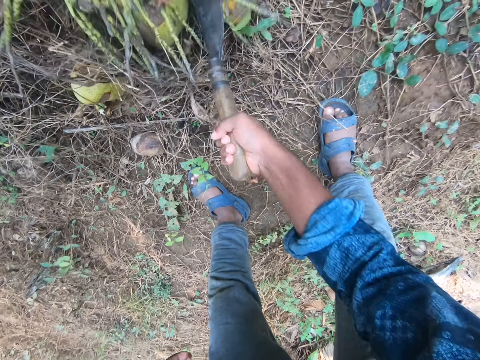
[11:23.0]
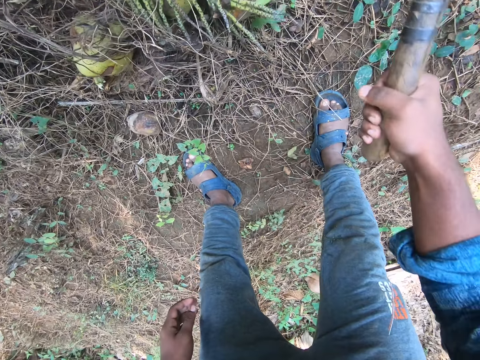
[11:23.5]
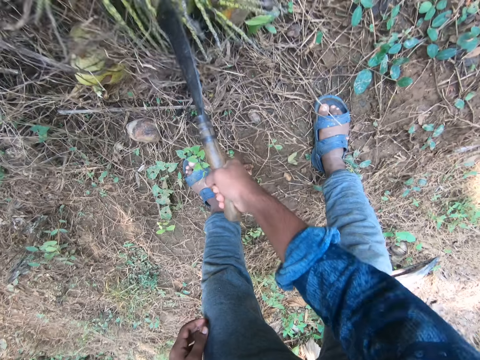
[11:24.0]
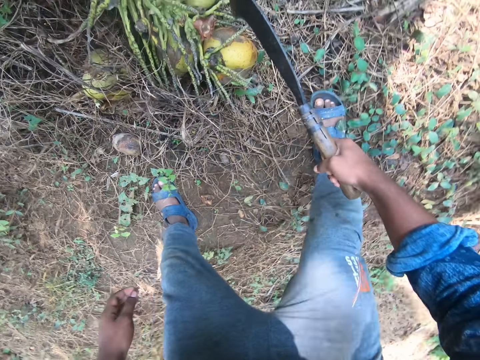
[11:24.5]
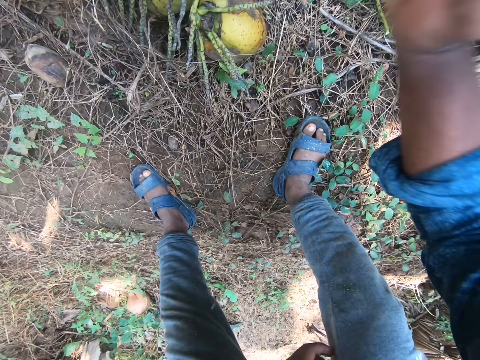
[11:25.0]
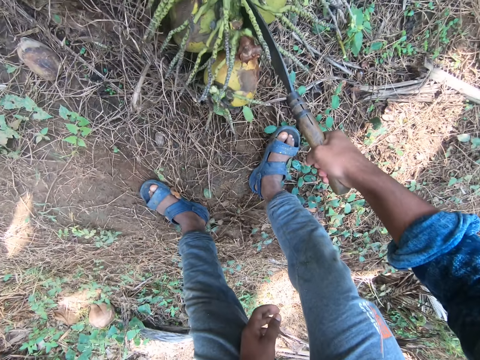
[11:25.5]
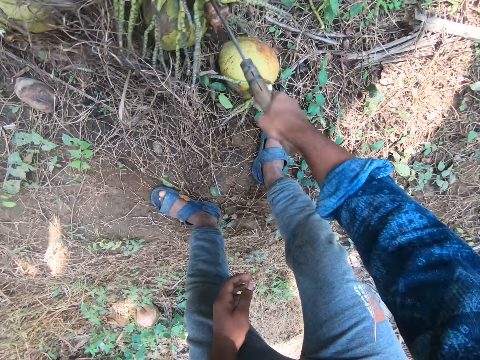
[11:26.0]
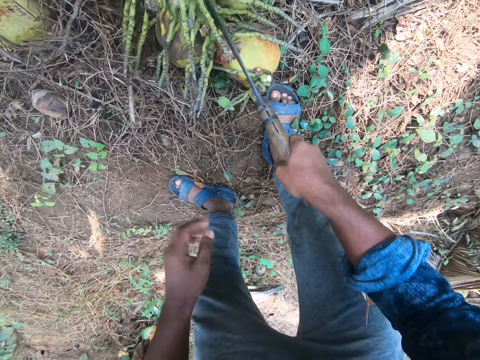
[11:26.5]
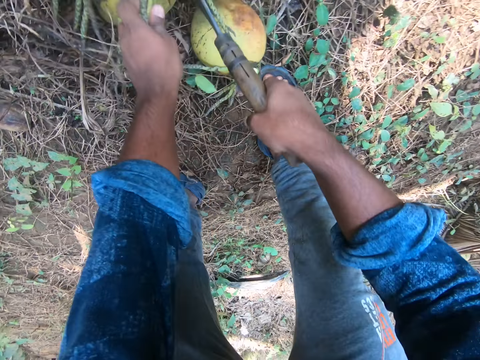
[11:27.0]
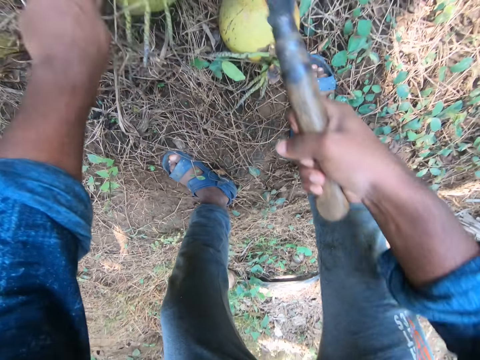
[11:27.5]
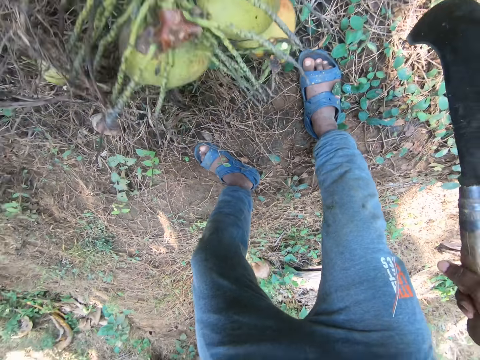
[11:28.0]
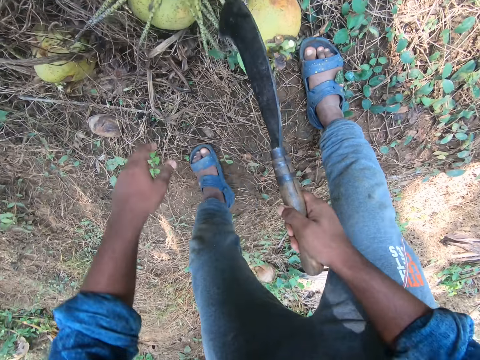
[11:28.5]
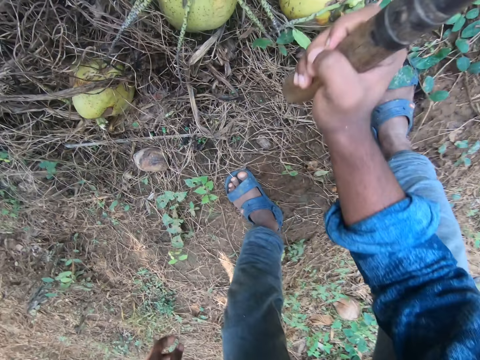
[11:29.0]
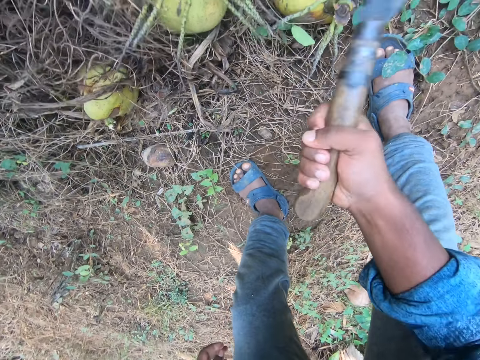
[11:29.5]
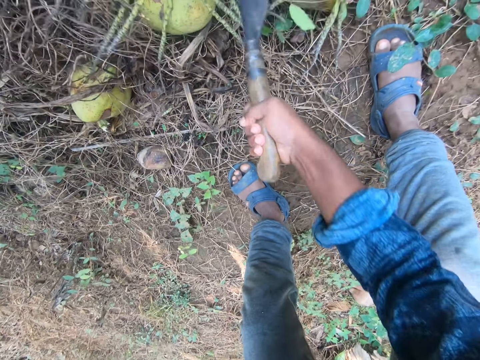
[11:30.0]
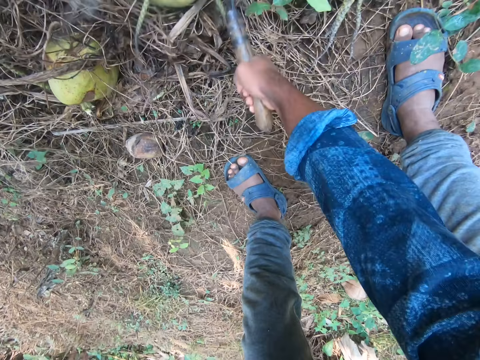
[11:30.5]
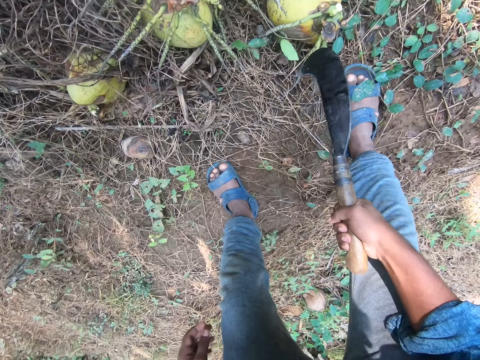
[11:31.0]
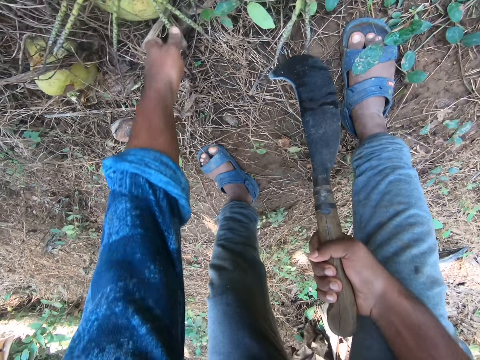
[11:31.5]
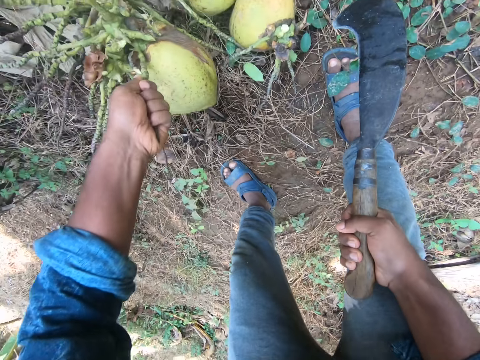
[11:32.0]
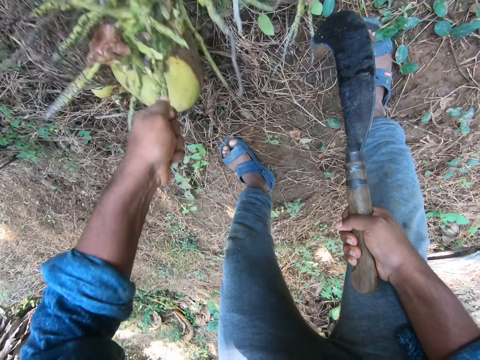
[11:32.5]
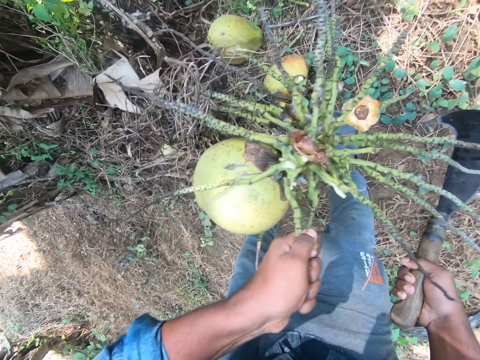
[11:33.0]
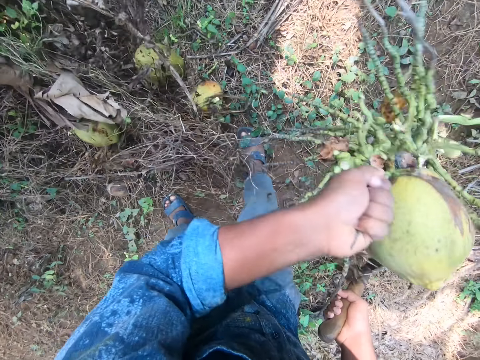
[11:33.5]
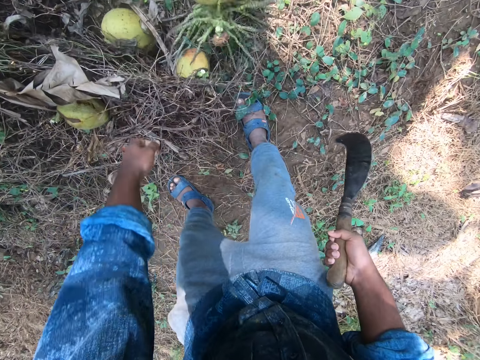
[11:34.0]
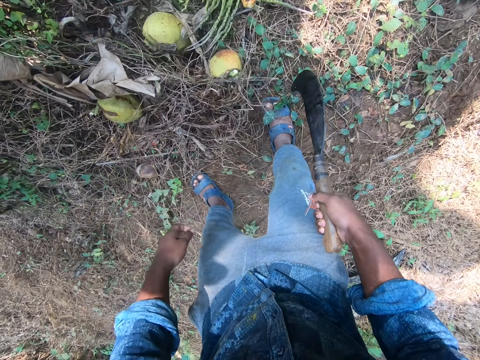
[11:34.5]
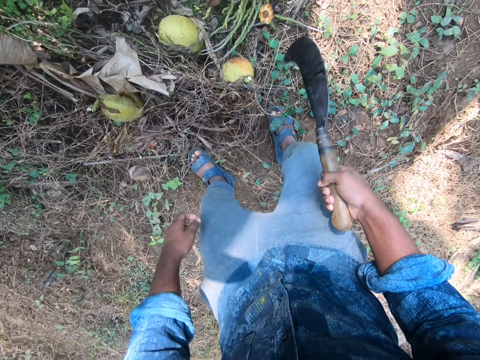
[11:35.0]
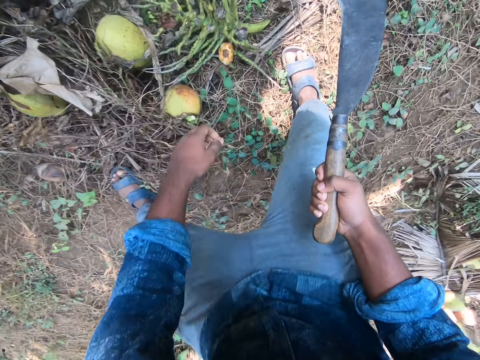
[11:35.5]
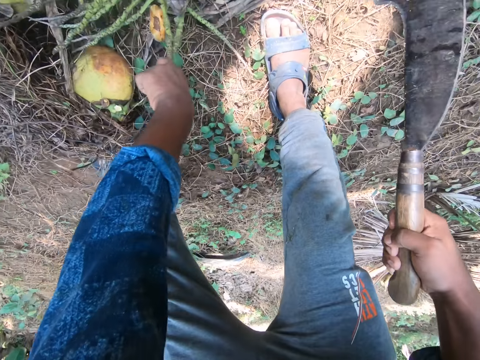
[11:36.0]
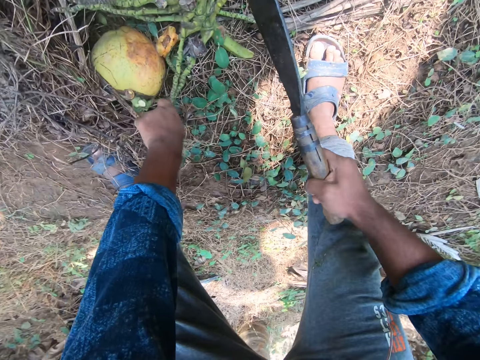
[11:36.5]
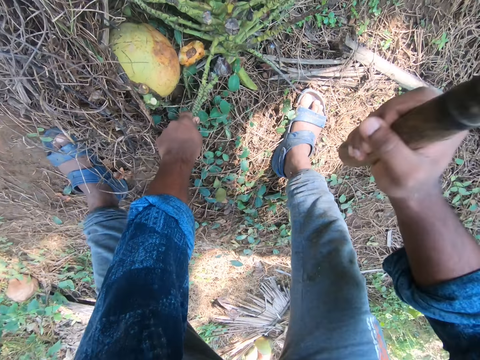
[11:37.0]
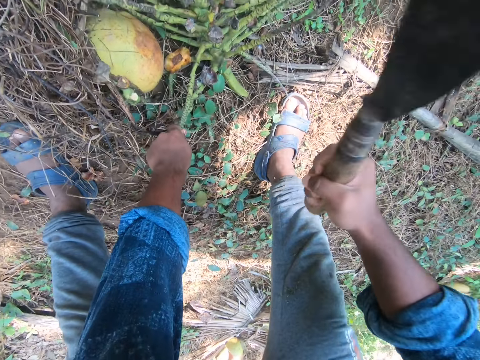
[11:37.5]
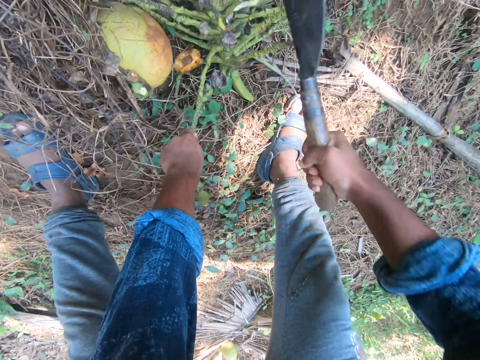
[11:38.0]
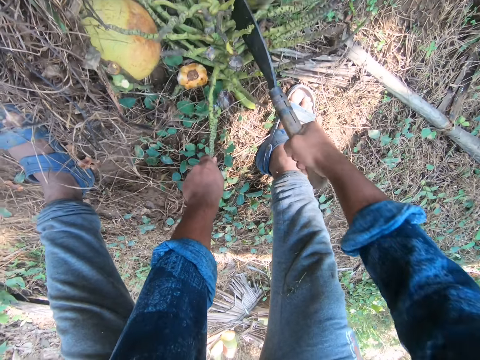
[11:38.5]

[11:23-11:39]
The camera wearer hits a coconut on its stem with the billhook in his right hand. He holds the coconut with the left hand. He turns the coconuts by its stem on the ground with his left hand. He hits the coconuts and its stem with the billhook in his right hand. He cuts the coconut using a knife. He picks the coconut by its stem from the ground with his left hand. He drops the coconut on the ground with his left hand. He throws the coconut on the ground. He turns the coconut on the ground by its stem with his left hand. He takes the coconut with the left hand. He cuts the coconut from its stem with the billhook in his right hand.

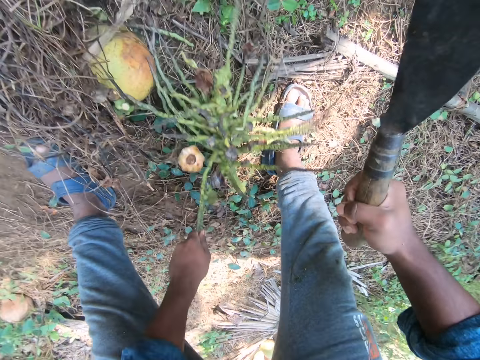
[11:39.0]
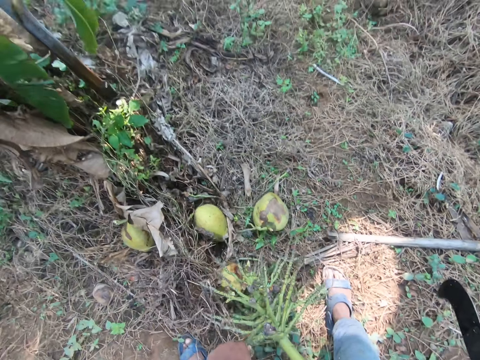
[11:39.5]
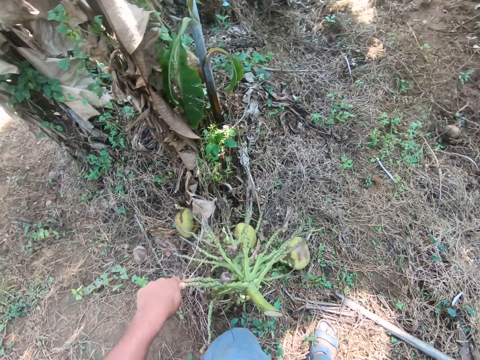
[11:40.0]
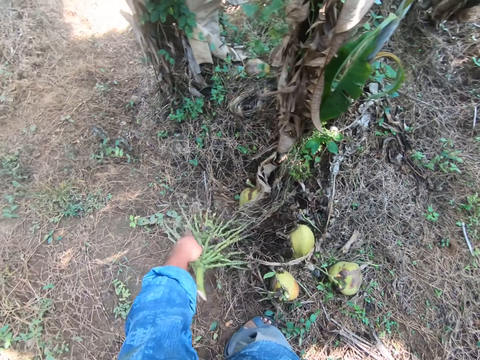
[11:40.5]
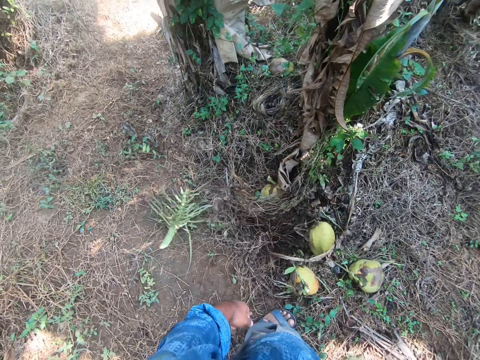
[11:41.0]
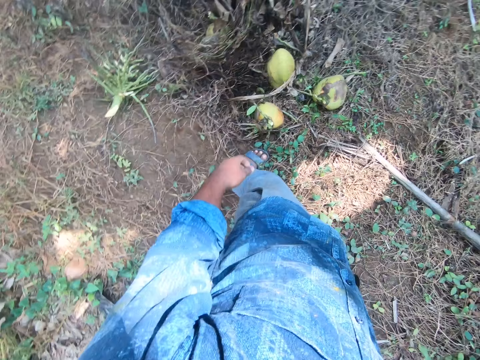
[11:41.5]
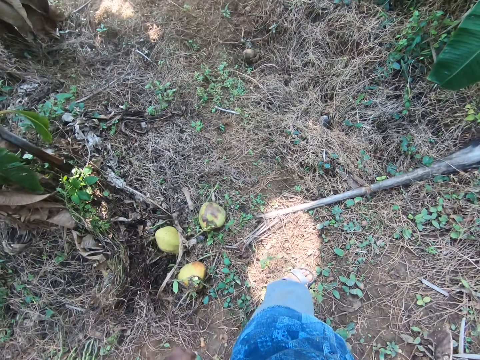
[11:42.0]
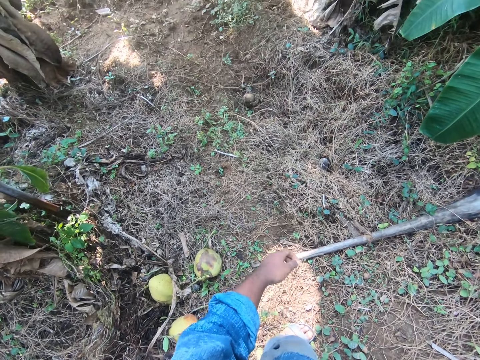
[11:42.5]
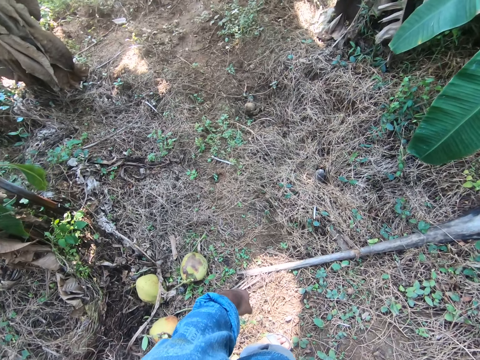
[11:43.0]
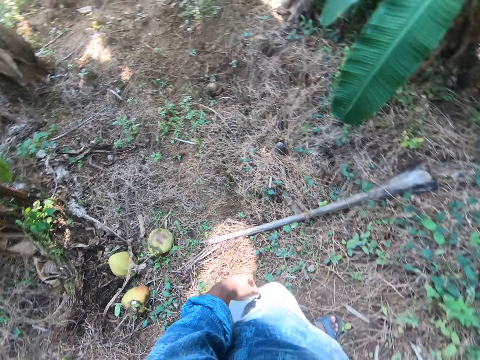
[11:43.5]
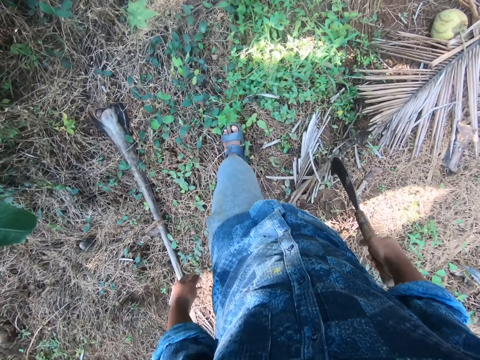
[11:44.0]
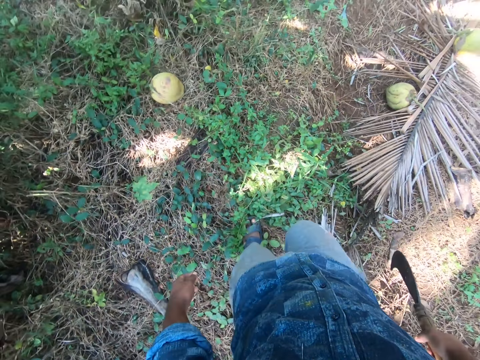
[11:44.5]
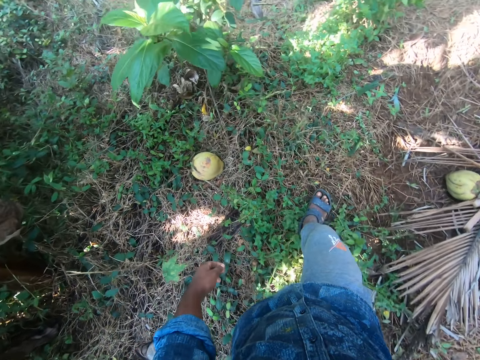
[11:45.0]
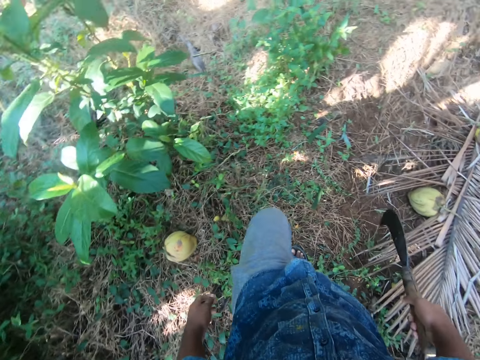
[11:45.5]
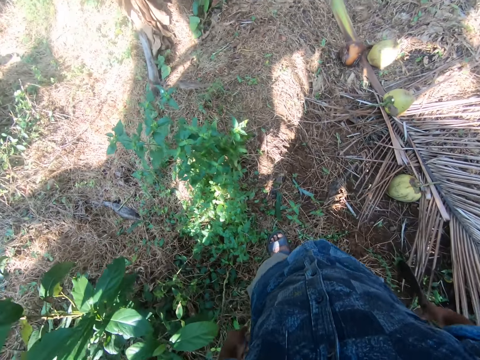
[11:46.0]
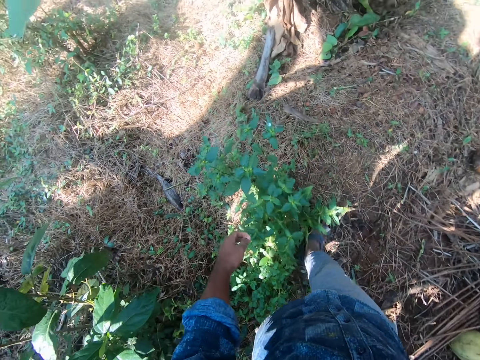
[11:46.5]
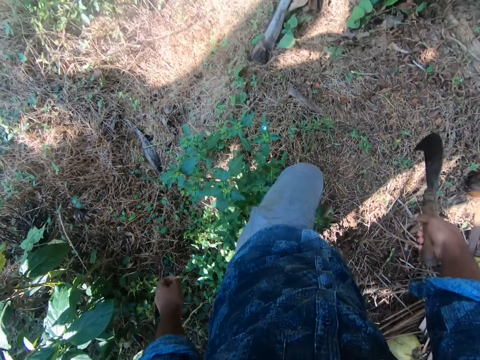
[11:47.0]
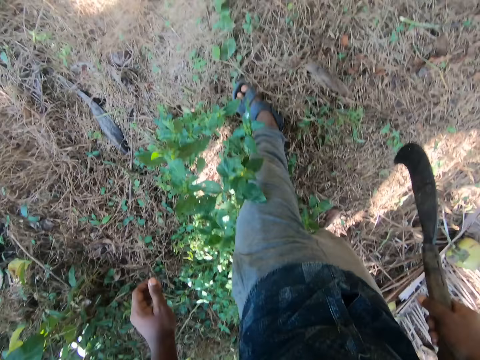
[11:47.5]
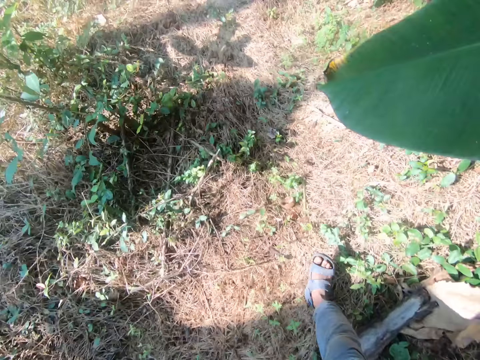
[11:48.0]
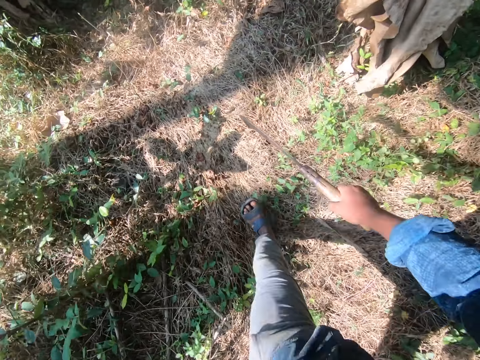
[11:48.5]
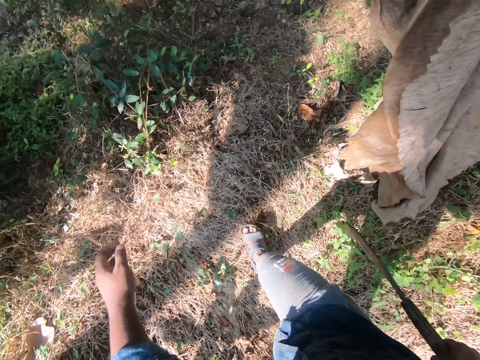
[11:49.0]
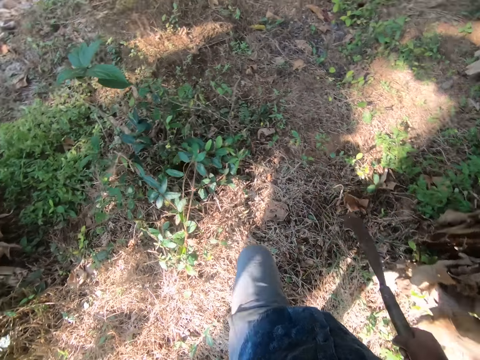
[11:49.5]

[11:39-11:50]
The camera wearer picks the stem from the ground with his left hand. He drops the stem on the ground with his left hand. He throws a coconut tree on the ground. He turns around. He walks on the ground with the billhook in his right hand.
